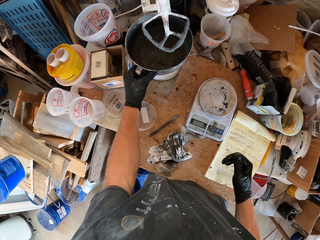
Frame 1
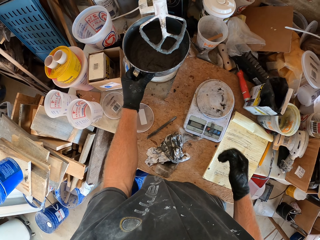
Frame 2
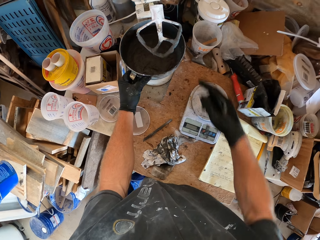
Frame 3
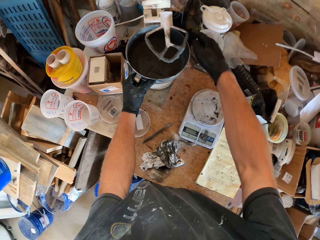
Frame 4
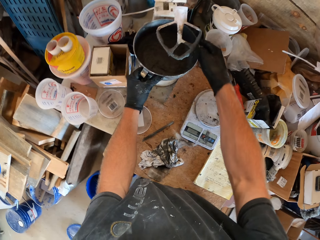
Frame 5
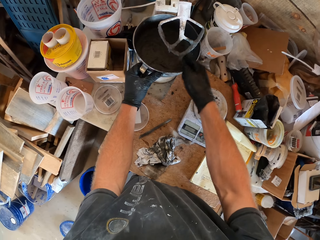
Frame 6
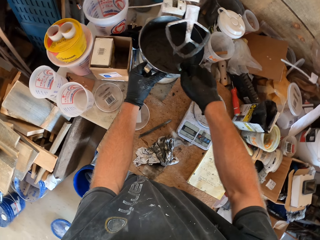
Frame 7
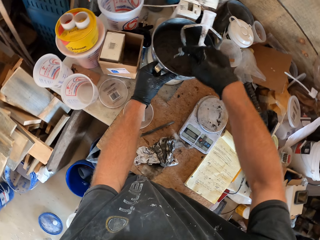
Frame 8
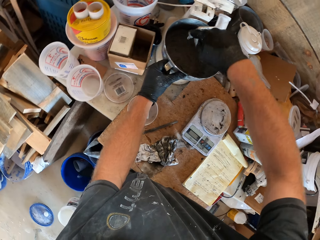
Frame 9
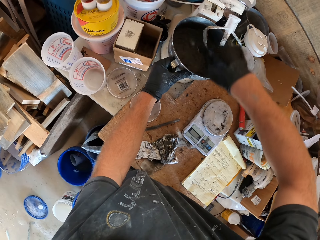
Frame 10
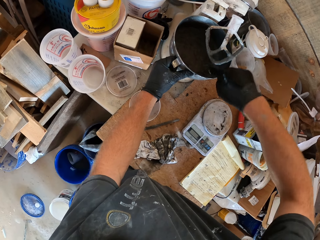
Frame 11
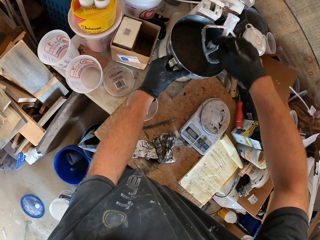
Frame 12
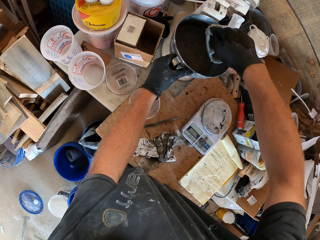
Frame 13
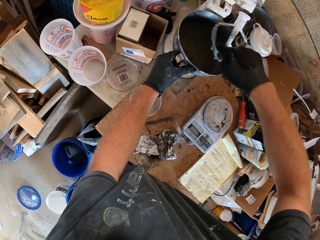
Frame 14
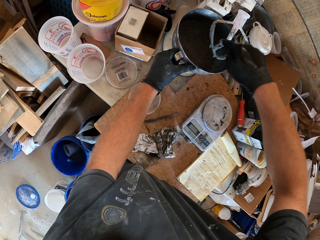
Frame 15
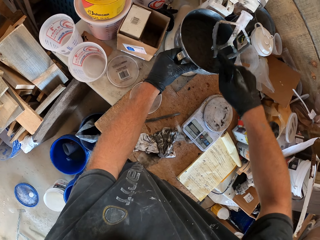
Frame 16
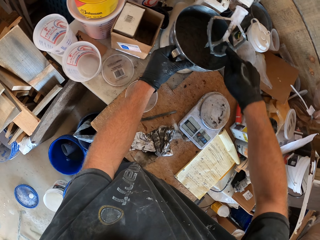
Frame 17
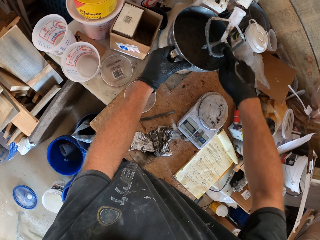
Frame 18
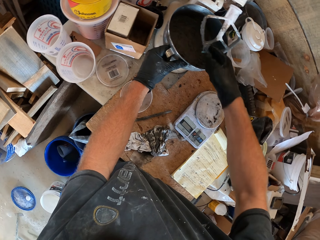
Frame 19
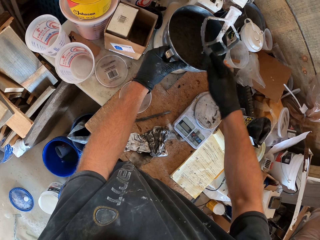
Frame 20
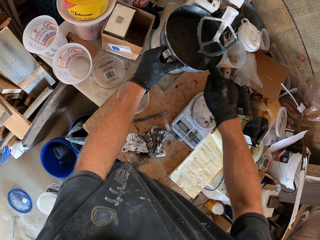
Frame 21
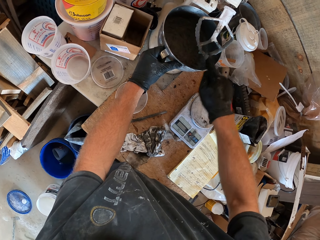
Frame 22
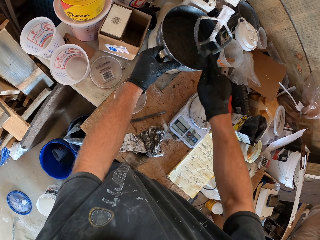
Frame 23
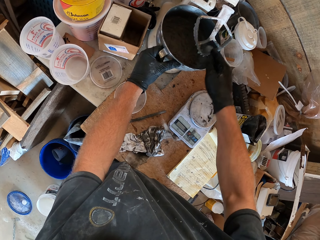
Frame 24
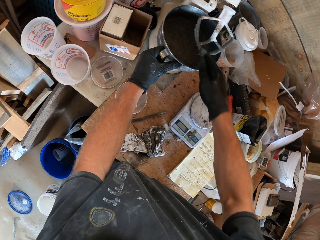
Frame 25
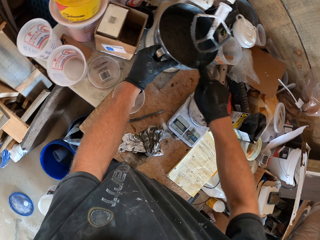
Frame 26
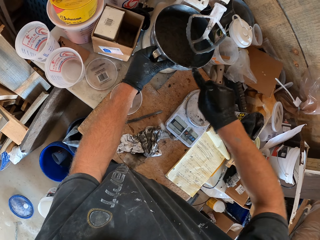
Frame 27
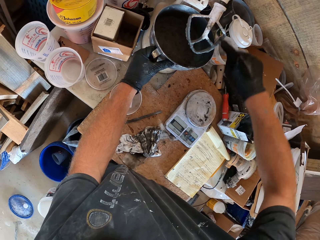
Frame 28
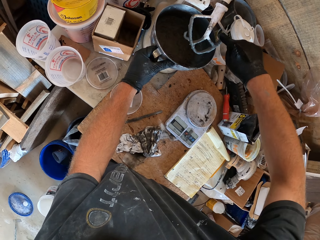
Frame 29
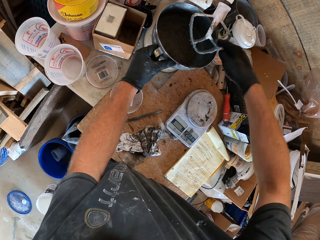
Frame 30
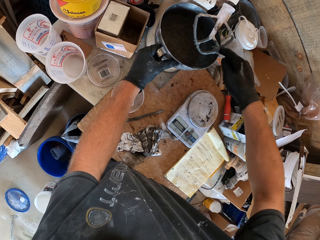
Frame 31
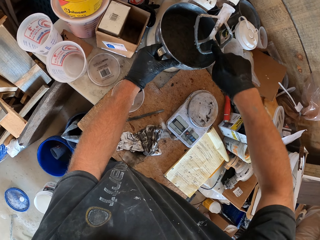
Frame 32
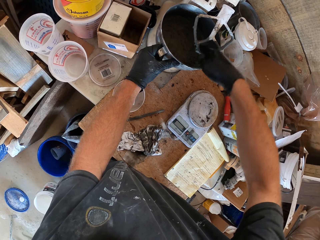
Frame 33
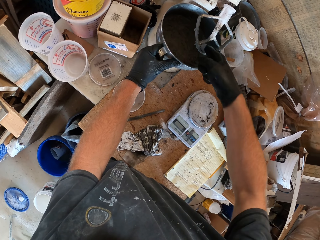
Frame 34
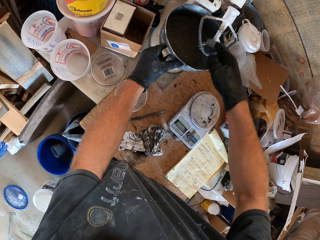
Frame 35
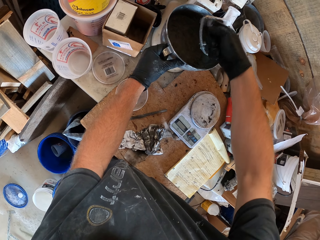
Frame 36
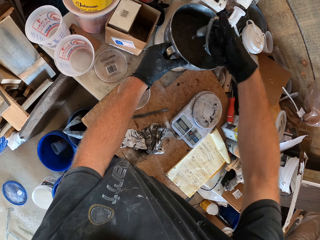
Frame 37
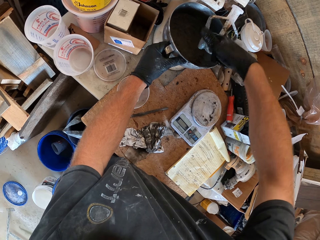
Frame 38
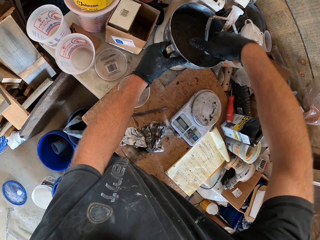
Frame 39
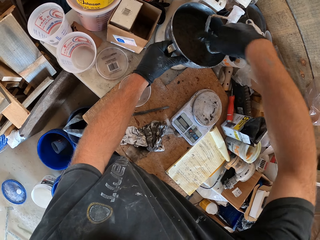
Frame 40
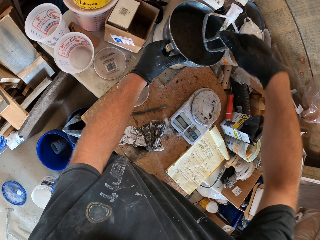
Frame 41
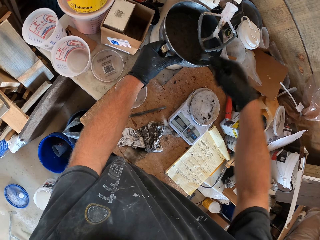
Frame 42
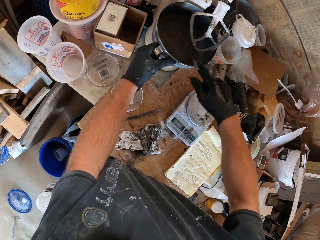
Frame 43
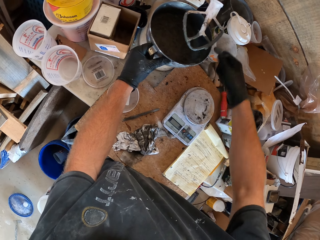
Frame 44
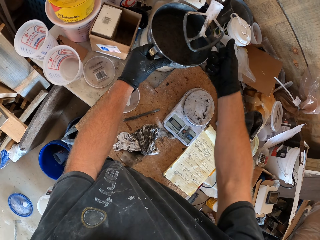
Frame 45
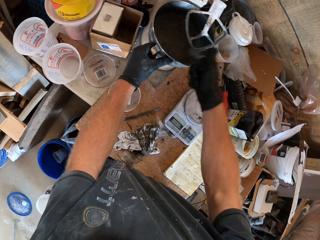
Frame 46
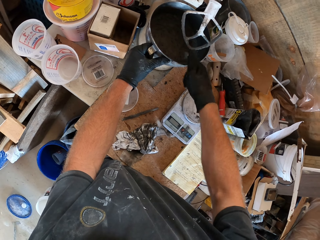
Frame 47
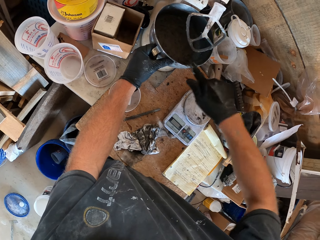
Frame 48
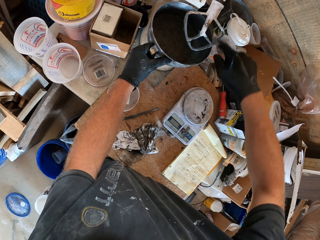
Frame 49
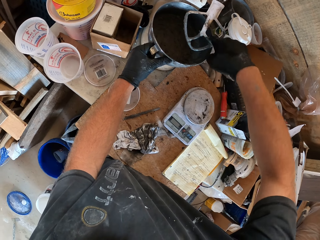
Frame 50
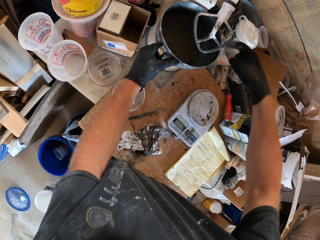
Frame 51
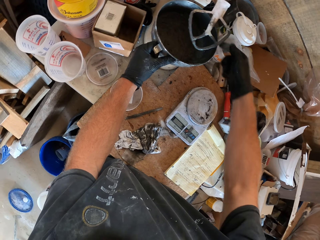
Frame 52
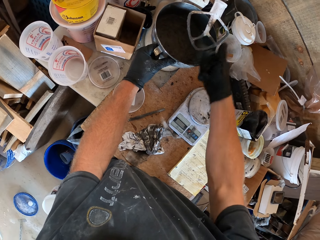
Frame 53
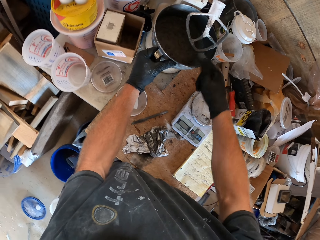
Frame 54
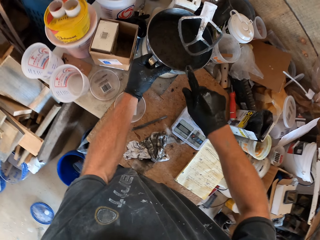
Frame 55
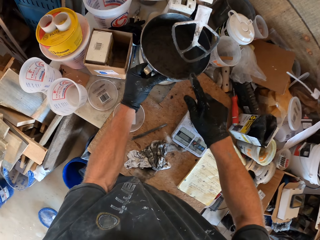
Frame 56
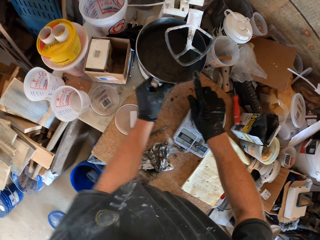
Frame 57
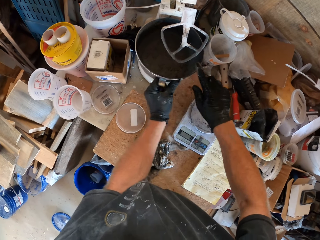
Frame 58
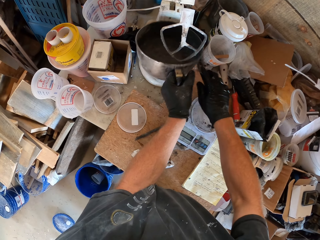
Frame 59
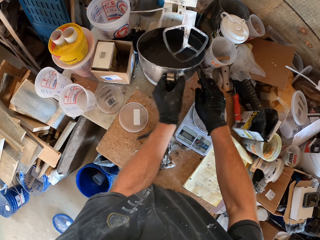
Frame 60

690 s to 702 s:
The camera wearer scrubs the mixer with a finger. They pick up the mixing bowl.

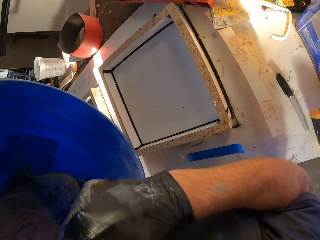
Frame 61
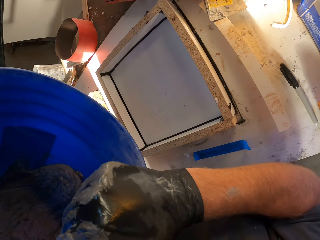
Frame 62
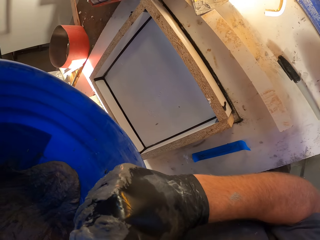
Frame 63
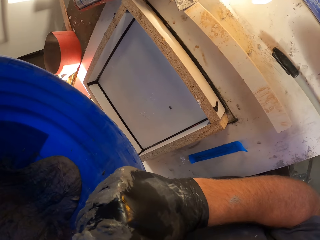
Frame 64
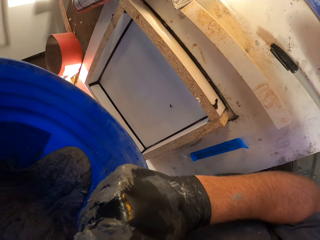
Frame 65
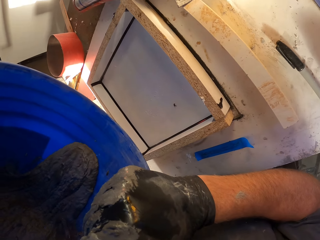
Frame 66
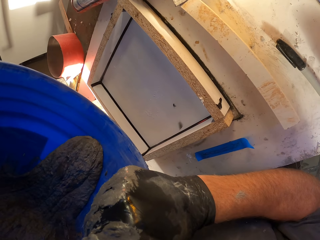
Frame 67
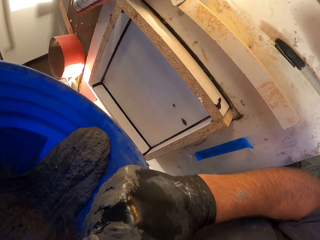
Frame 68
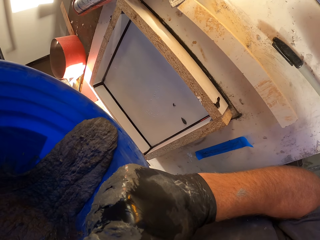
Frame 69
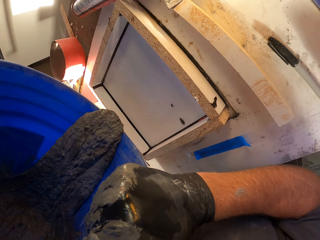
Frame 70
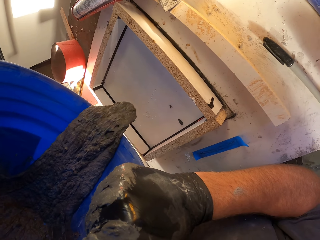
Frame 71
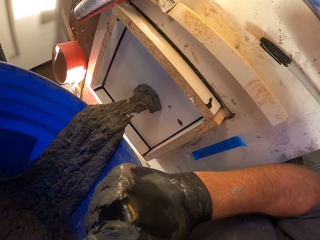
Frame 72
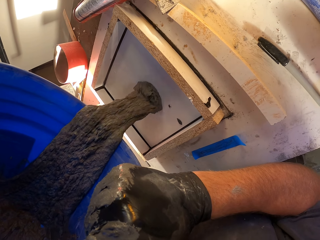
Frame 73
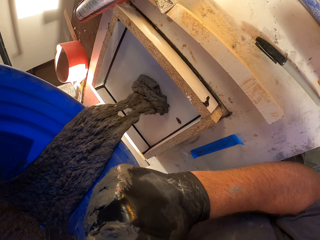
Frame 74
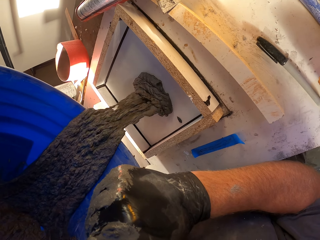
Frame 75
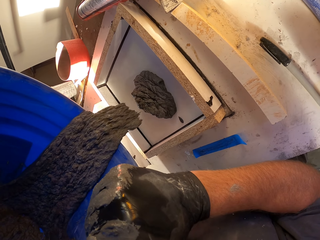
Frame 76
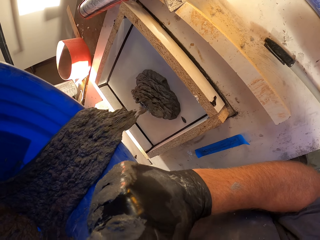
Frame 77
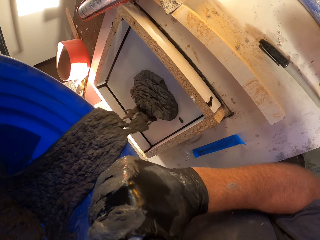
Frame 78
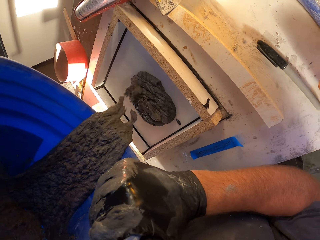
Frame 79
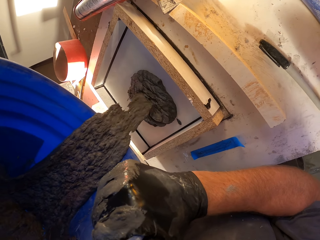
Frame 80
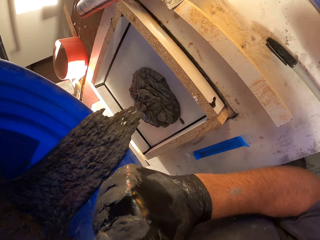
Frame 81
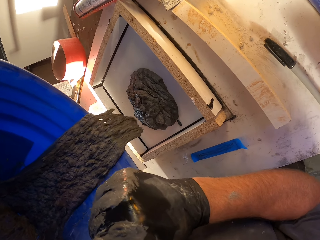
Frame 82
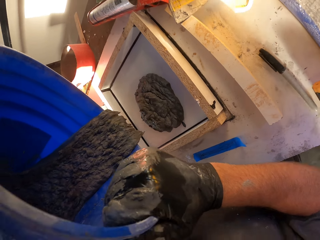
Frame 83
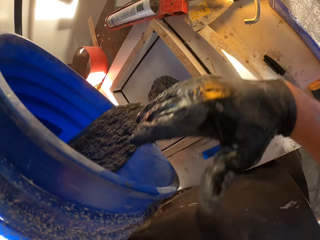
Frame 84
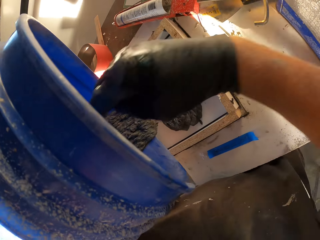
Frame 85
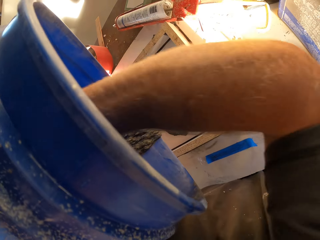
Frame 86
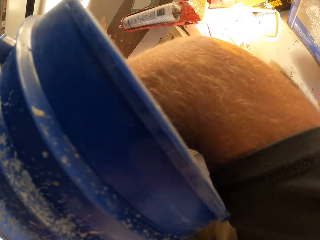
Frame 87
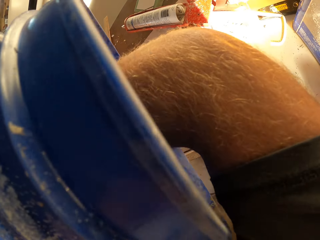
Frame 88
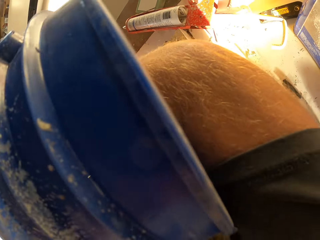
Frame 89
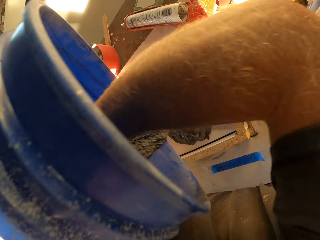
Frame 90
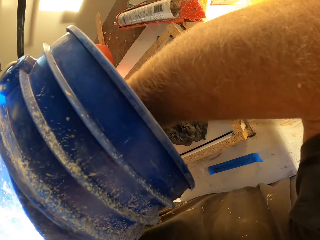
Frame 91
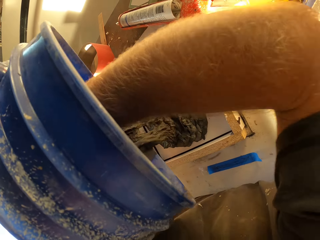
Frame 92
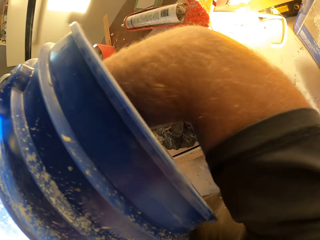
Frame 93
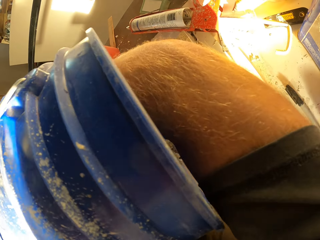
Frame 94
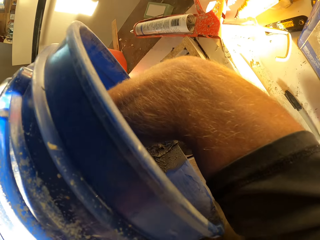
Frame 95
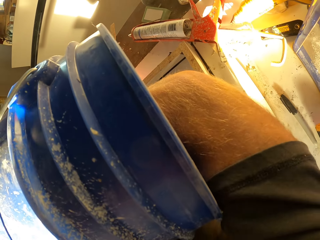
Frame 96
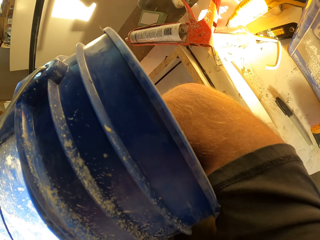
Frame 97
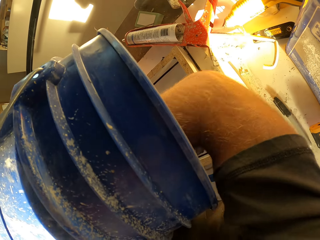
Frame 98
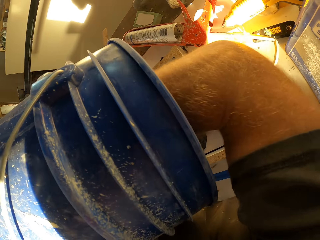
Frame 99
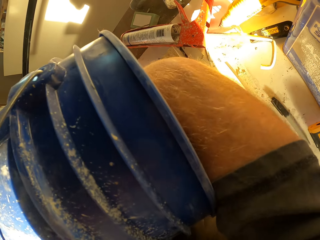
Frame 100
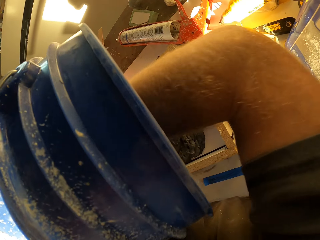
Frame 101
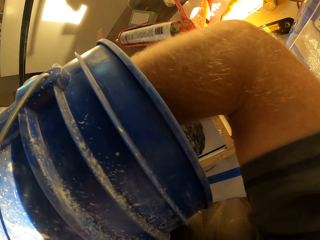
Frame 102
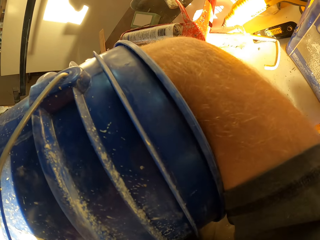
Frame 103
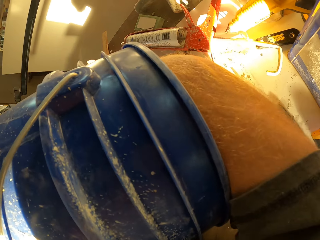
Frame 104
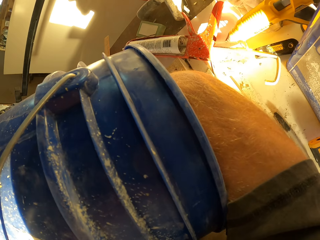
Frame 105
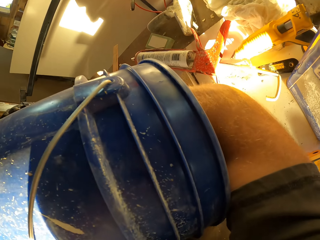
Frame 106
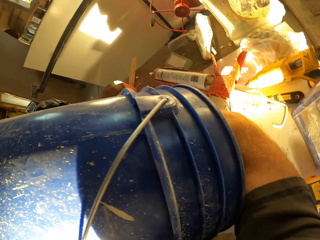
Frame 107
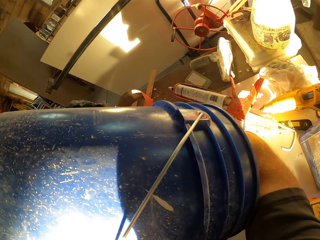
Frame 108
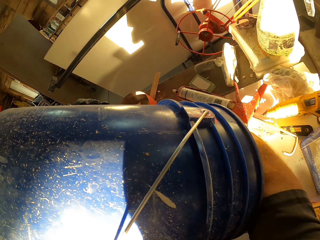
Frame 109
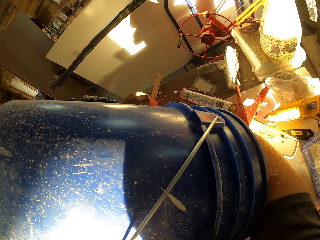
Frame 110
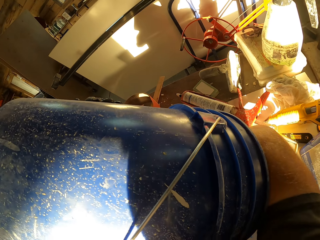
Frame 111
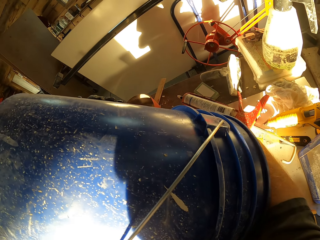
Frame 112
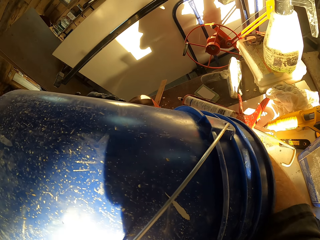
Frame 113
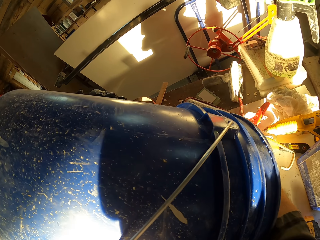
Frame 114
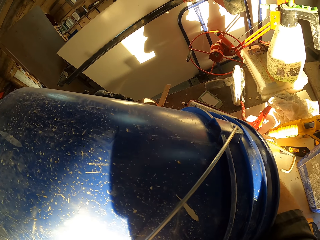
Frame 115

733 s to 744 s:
The camera wearer pours mixture on the table. They scrub the inside bucket with hands.
